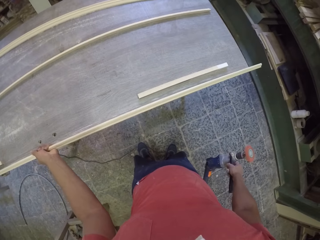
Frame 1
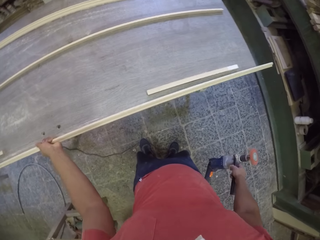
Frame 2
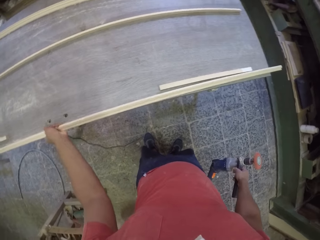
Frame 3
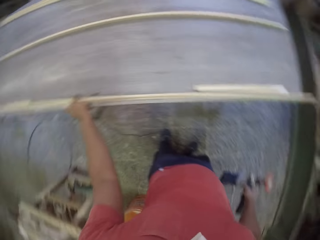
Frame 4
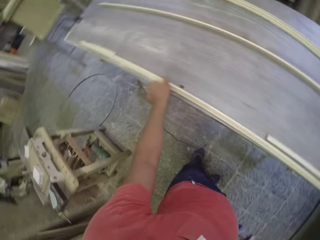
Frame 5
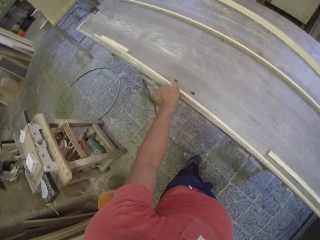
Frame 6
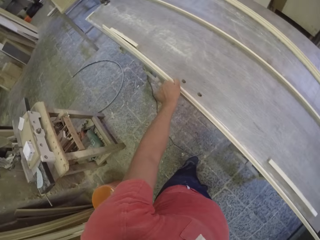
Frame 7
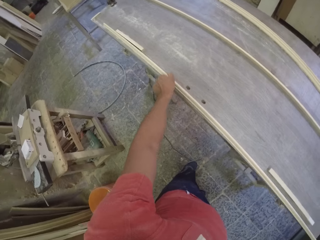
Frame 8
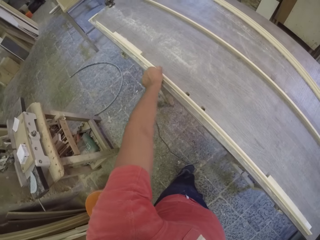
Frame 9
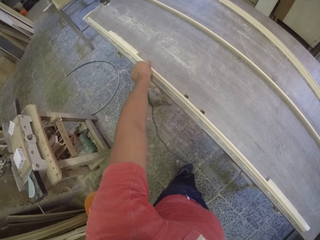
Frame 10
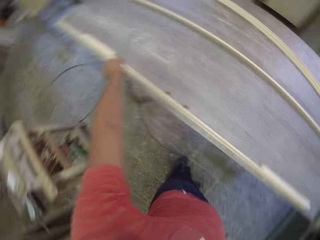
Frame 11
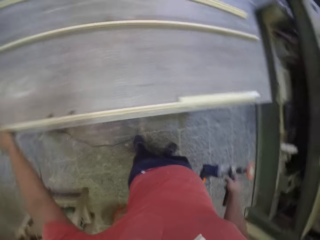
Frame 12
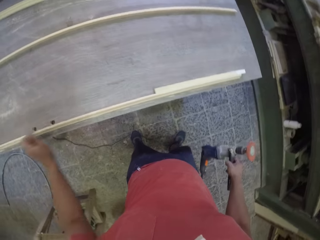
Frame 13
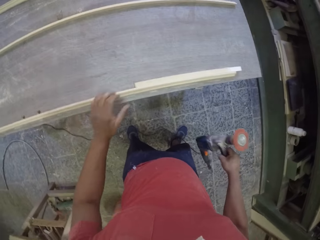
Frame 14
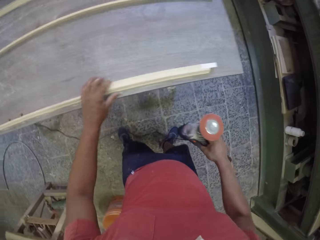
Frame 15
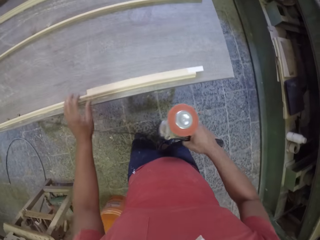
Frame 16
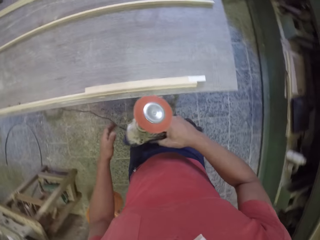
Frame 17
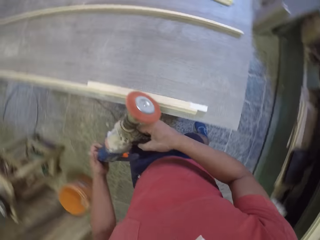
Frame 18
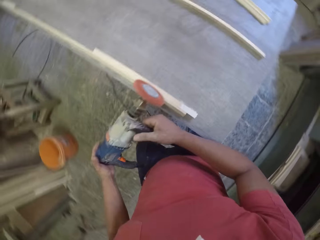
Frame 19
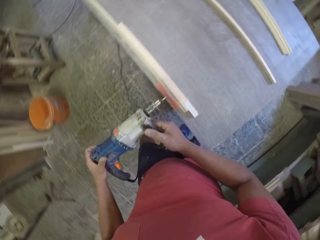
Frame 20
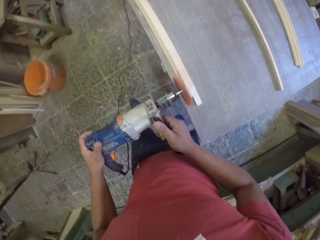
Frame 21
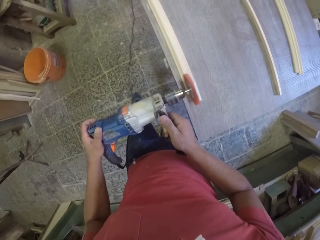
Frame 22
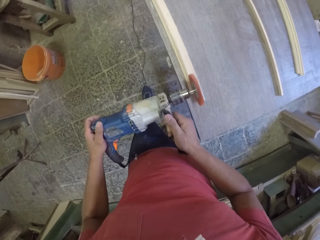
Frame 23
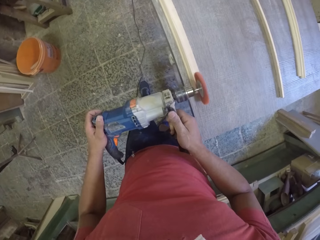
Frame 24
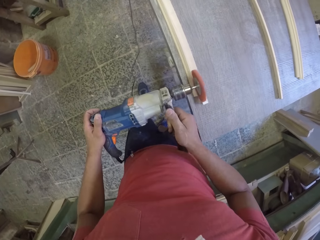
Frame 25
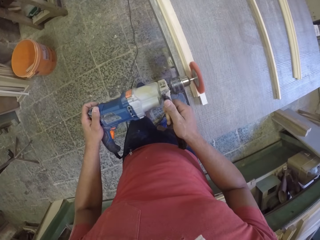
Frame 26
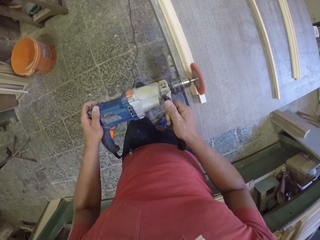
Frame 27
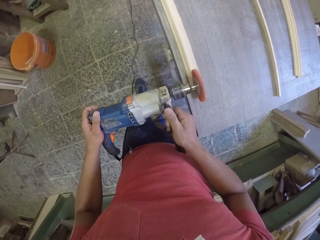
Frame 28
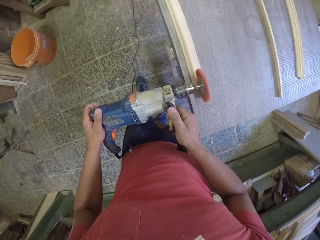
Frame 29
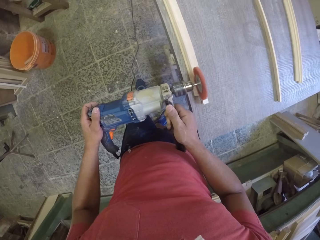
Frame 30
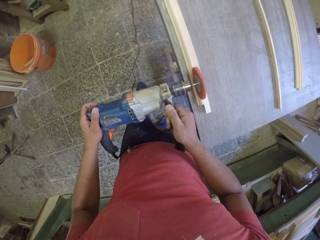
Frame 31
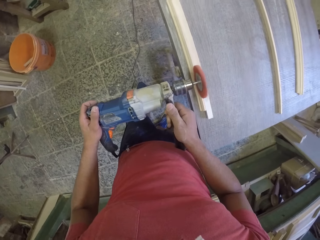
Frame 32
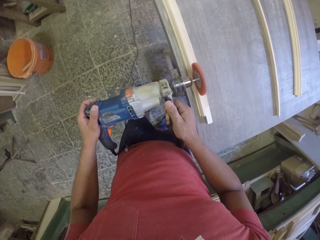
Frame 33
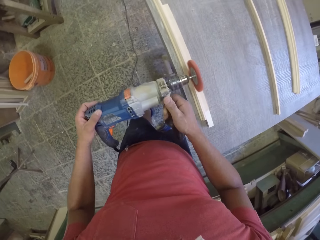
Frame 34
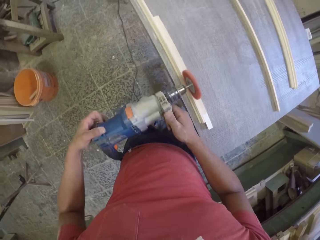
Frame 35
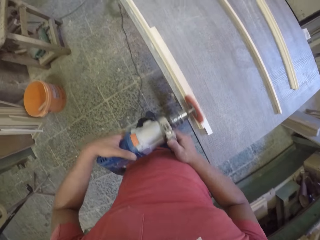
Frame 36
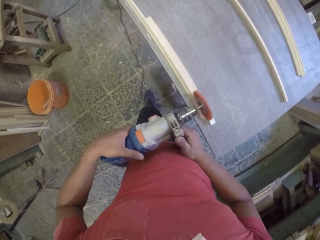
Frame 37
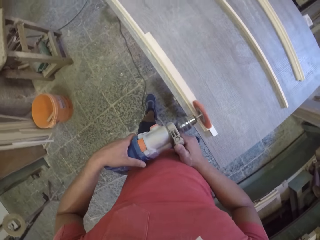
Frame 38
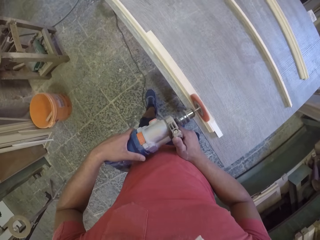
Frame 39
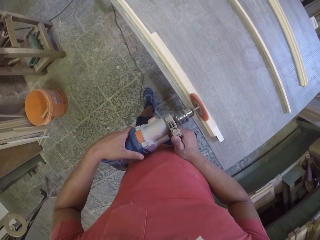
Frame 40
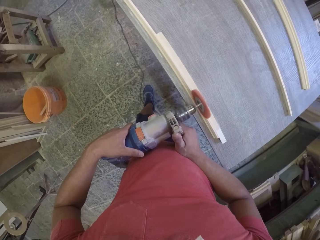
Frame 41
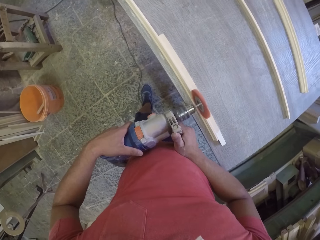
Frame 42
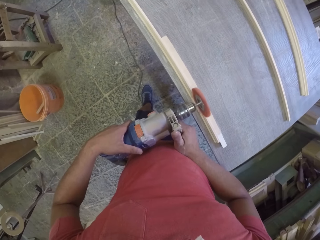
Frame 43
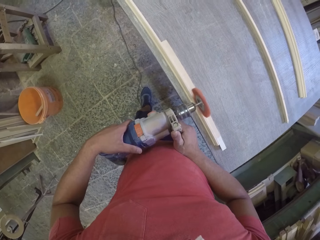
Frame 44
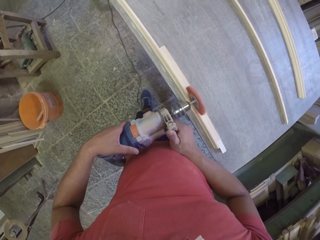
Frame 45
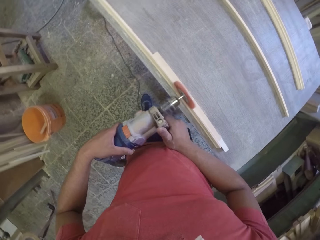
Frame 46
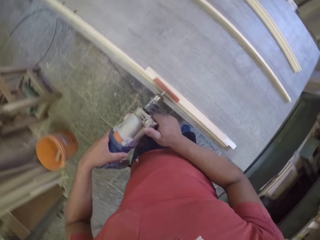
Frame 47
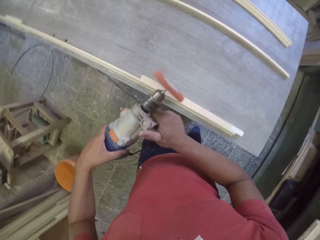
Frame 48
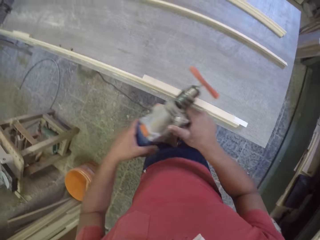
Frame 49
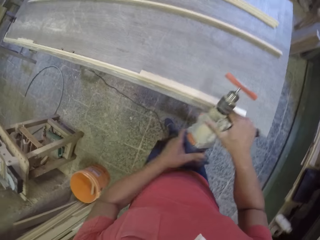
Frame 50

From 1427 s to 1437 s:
The camera wearer looks at the wood. They place the wood on the table. They touch something. They soften the wood with the wood softener machine.

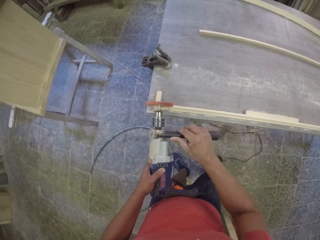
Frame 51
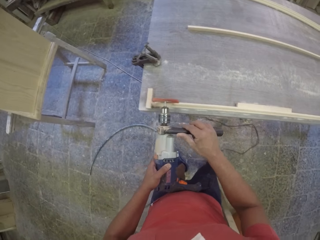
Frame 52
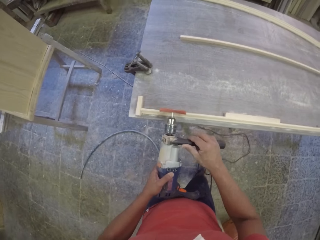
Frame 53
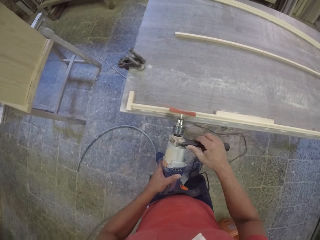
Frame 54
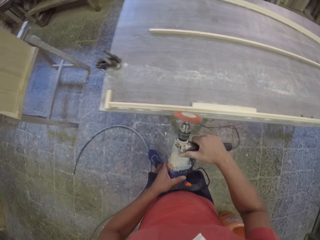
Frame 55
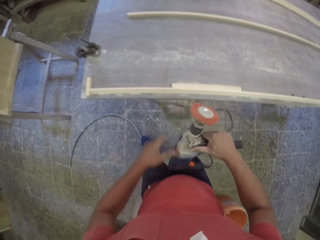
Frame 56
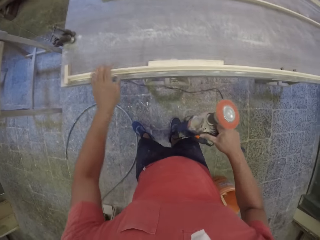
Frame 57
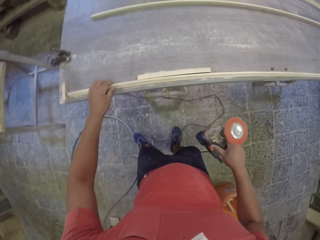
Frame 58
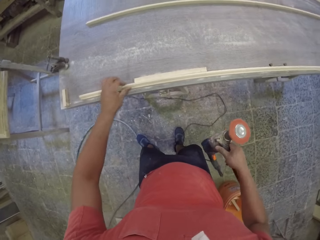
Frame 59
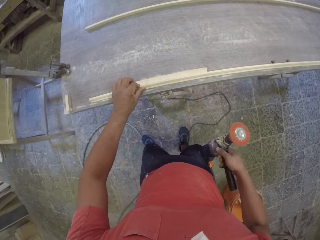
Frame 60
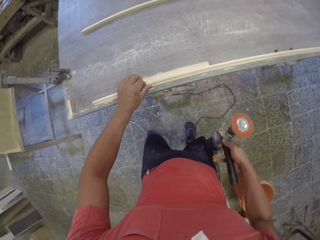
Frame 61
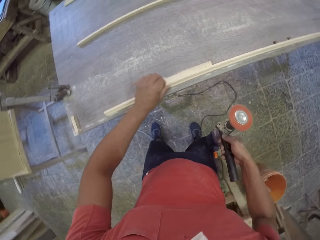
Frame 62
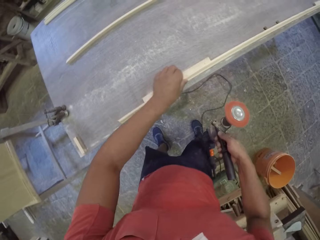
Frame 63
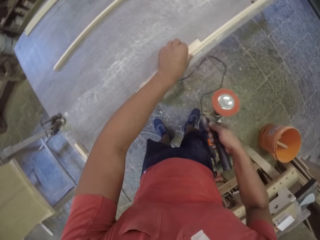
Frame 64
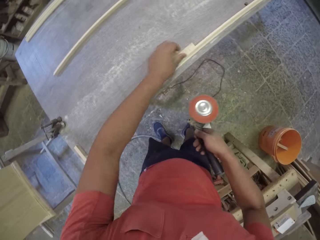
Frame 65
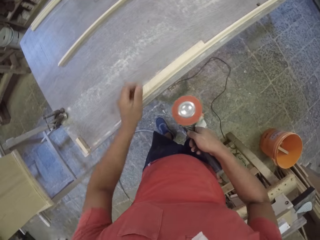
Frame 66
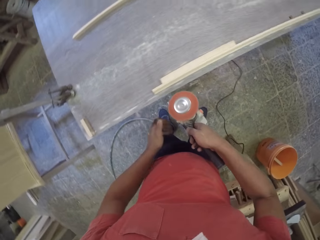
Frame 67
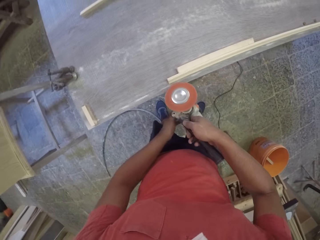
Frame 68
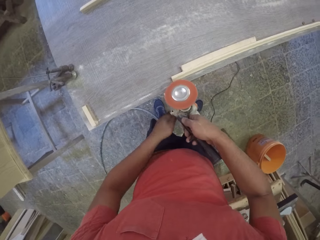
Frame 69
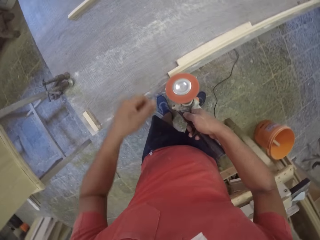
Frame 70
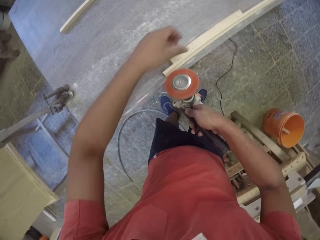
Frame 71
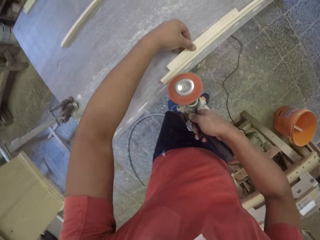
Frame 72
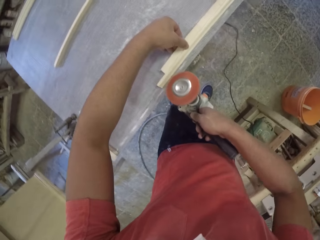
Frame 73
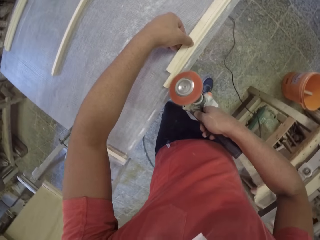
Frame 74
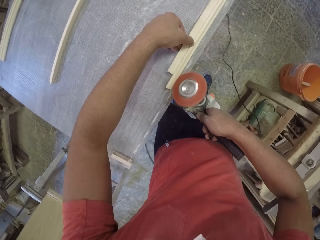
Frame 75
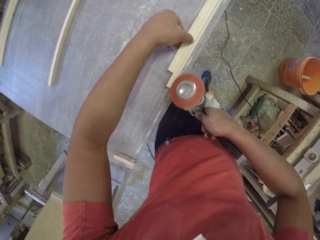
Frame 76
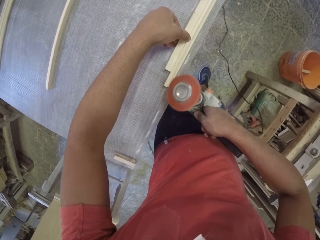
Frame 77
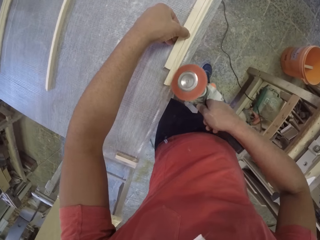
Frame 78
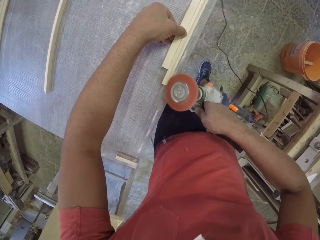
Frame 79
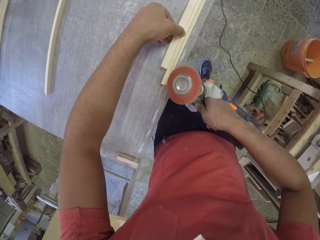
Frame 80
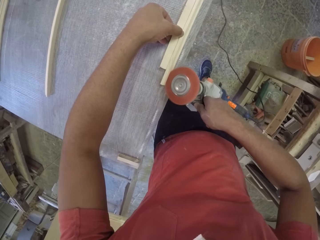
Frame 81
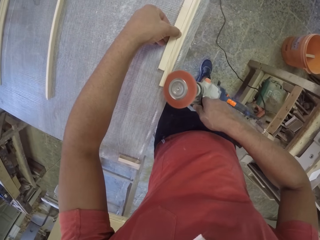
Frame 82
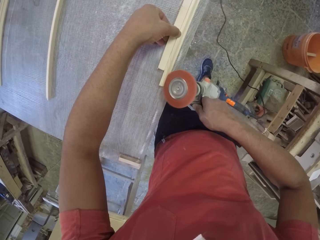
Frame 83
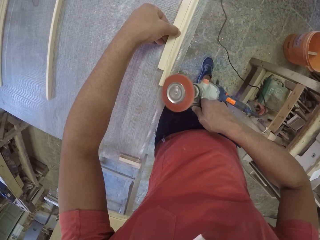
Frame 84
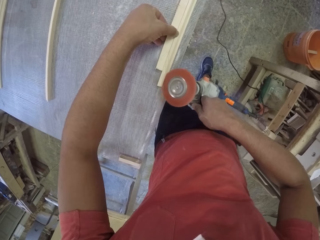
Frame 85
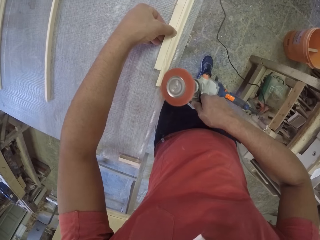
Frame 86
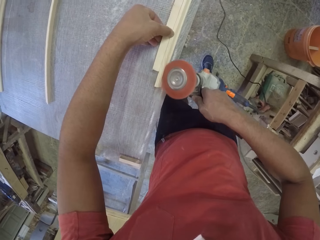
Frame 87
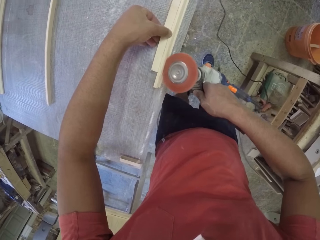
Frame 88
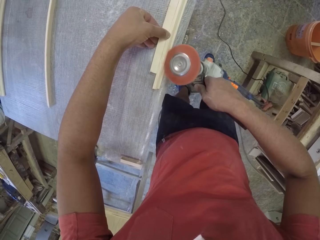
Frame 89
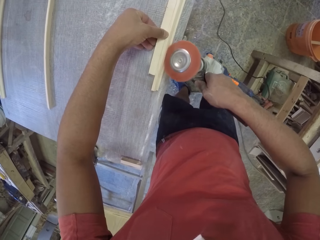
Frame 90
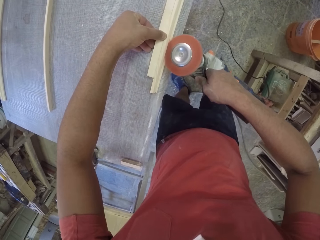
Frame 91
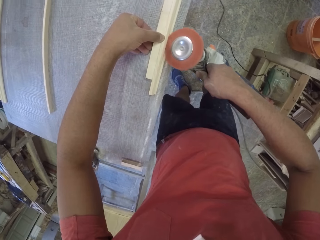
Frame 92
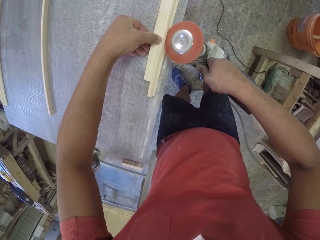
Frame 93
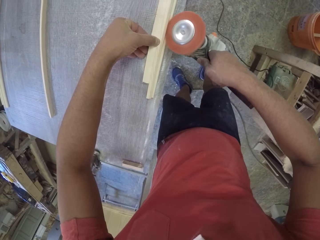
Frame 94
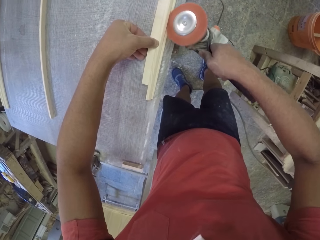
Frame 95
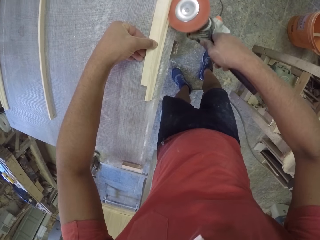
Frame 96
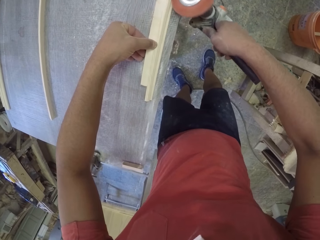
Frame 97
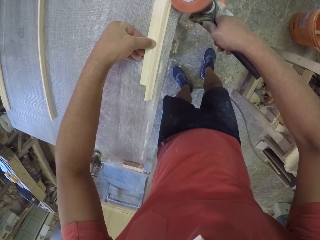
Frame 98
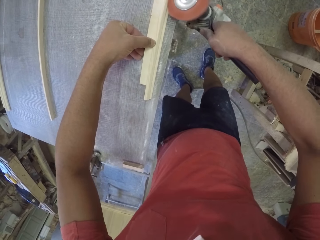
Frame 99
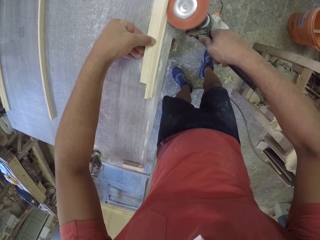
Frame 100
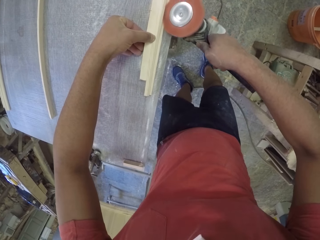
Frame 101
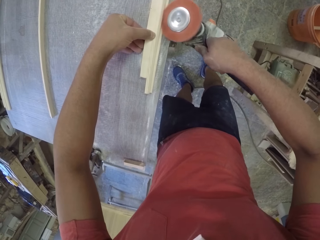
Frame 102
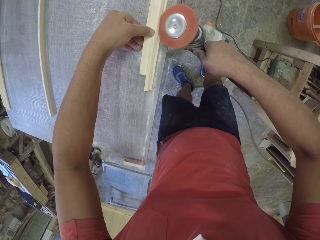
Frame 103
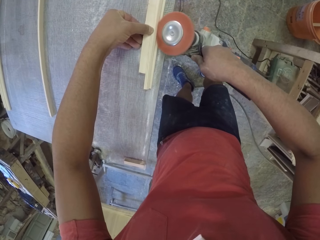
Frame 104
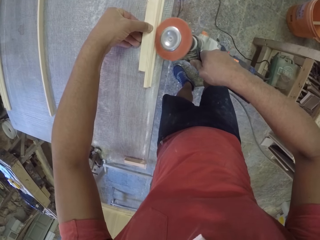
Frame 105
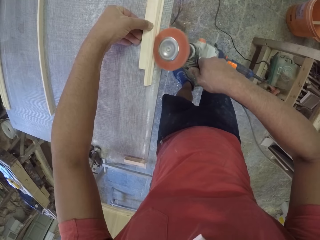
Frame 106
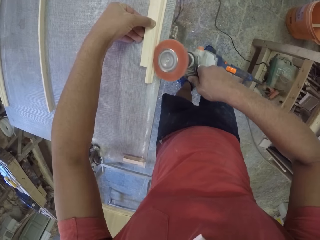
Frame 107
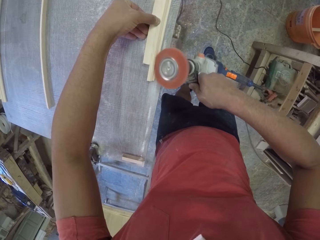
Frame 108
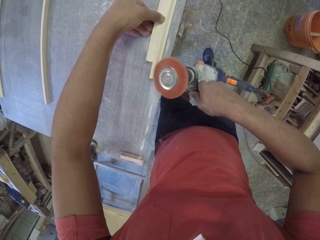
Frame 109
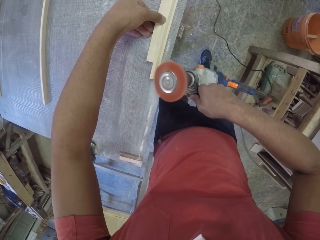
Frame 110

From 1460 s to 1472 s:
The camera wearer moves the wood on the table. They touch the wood. They soften the wood with the wood softener machine. They touch the wood again.
